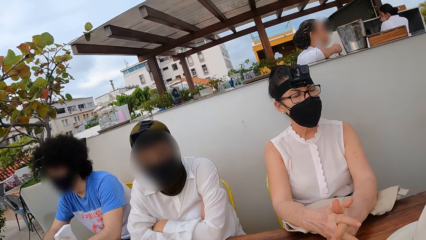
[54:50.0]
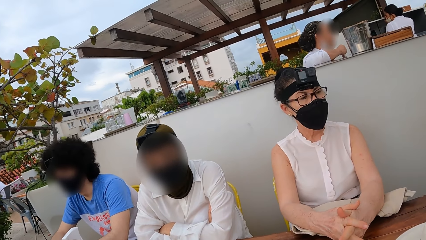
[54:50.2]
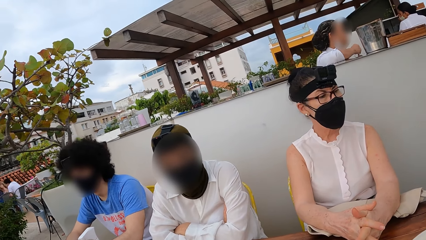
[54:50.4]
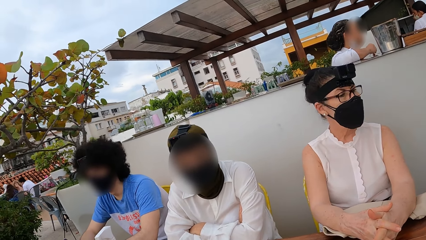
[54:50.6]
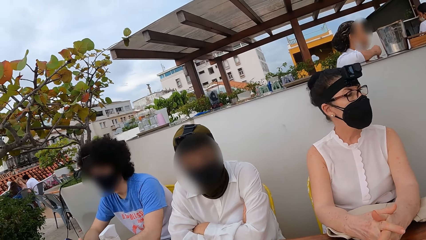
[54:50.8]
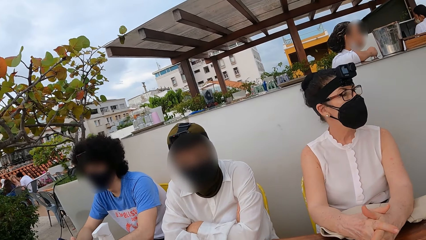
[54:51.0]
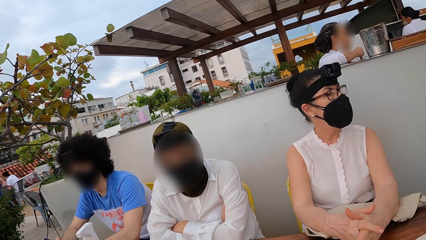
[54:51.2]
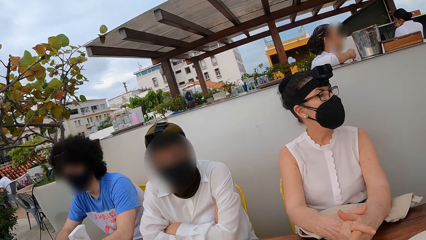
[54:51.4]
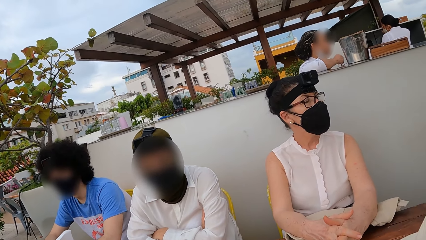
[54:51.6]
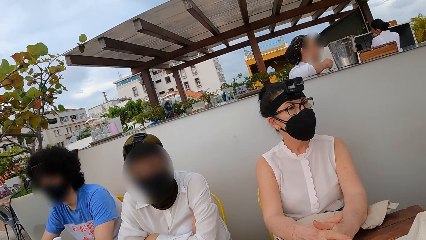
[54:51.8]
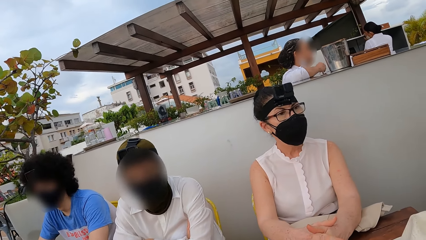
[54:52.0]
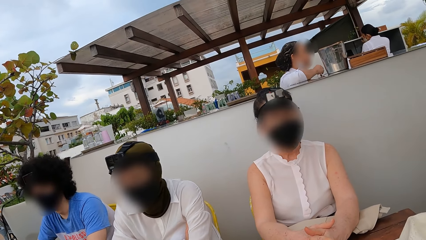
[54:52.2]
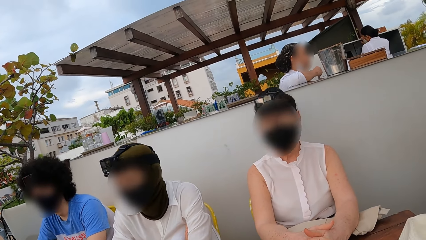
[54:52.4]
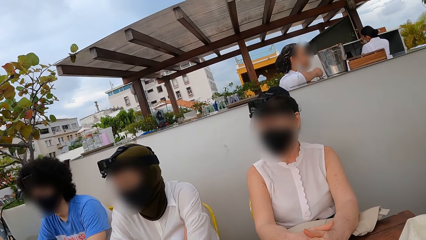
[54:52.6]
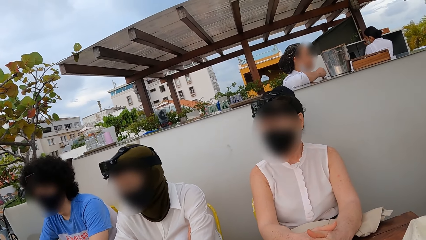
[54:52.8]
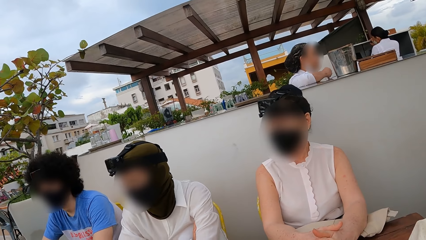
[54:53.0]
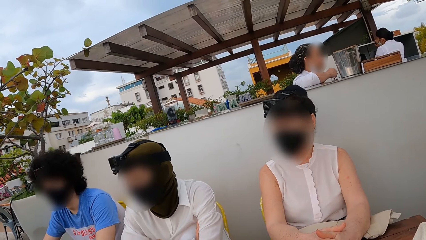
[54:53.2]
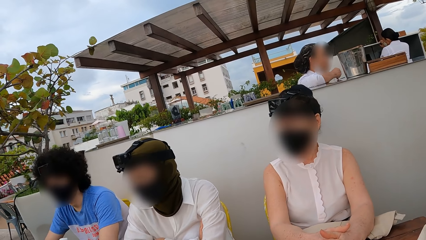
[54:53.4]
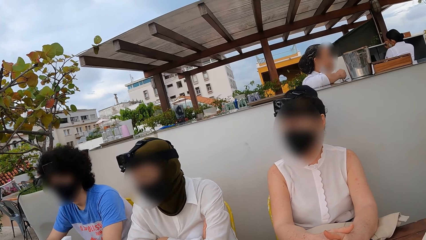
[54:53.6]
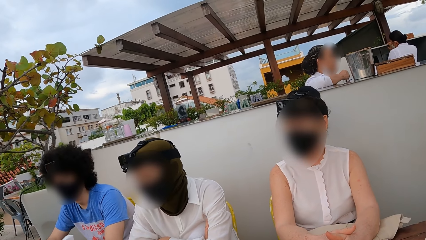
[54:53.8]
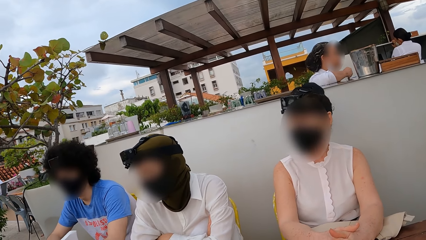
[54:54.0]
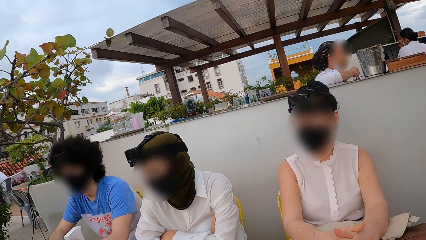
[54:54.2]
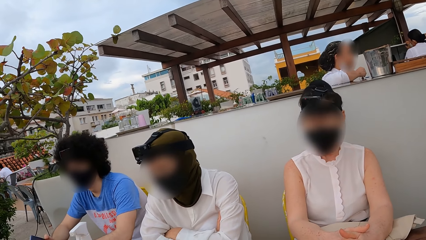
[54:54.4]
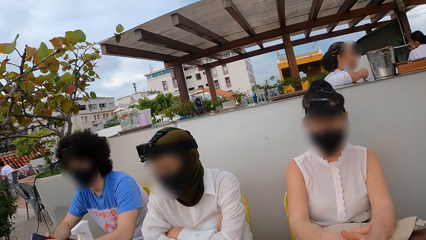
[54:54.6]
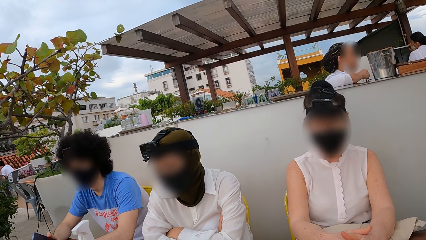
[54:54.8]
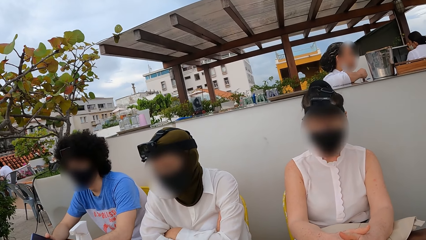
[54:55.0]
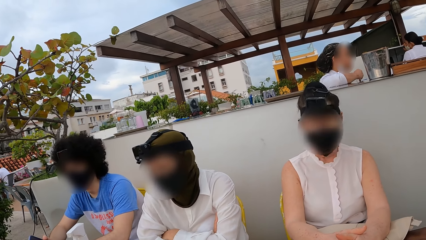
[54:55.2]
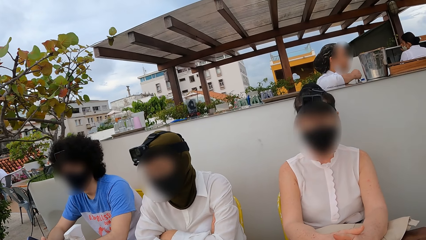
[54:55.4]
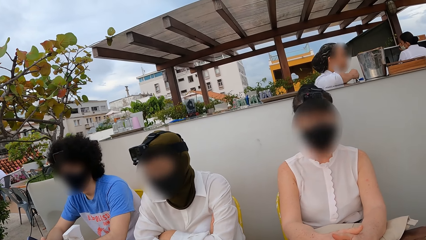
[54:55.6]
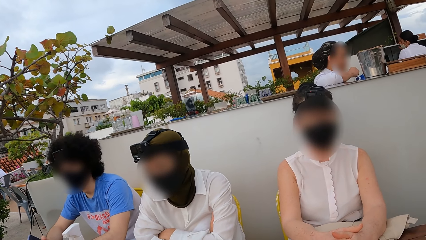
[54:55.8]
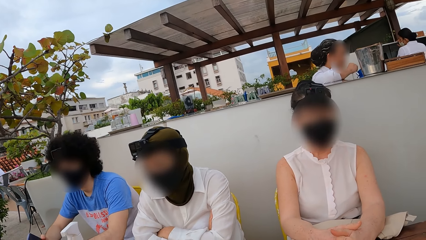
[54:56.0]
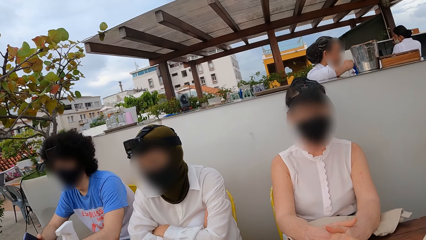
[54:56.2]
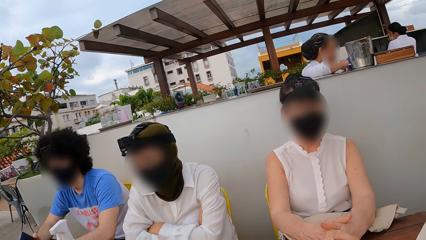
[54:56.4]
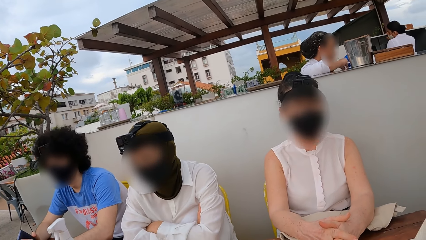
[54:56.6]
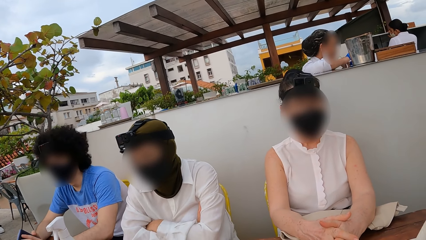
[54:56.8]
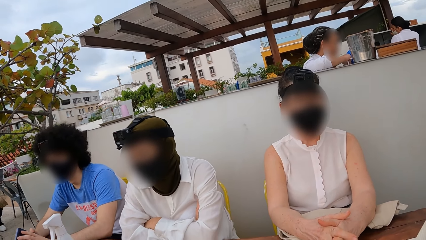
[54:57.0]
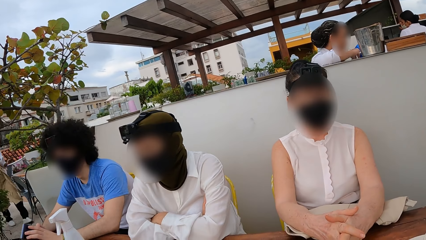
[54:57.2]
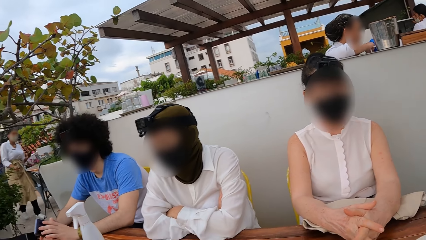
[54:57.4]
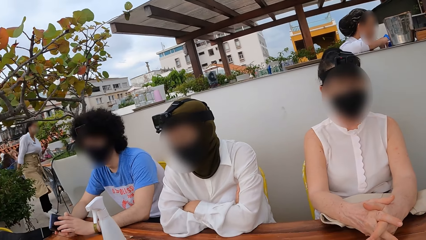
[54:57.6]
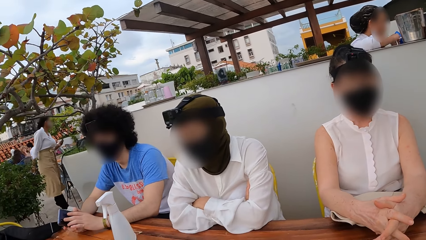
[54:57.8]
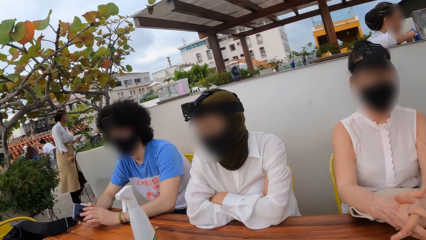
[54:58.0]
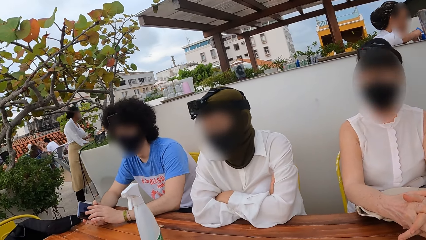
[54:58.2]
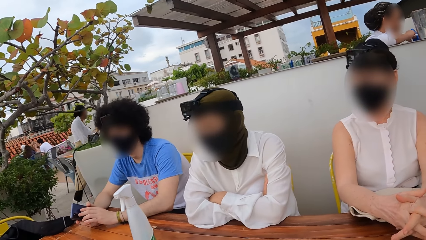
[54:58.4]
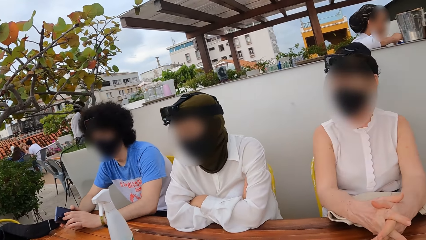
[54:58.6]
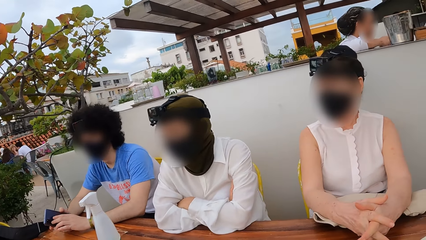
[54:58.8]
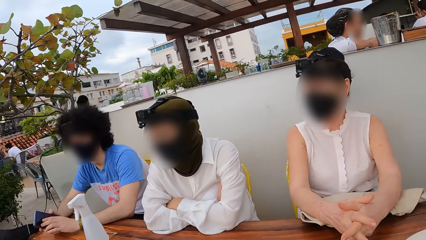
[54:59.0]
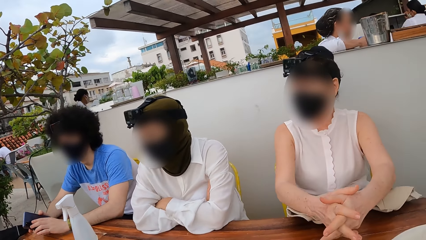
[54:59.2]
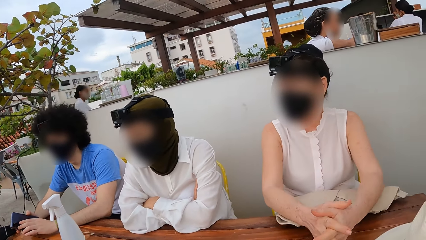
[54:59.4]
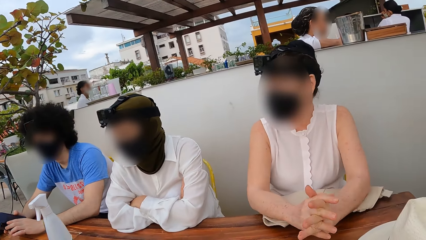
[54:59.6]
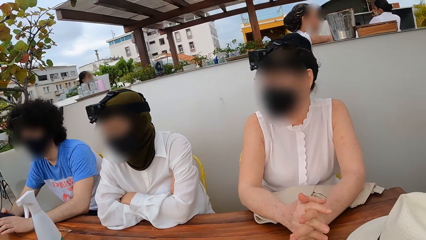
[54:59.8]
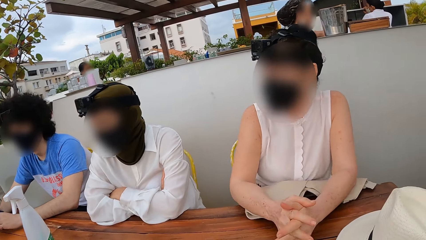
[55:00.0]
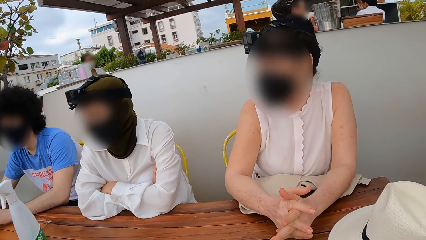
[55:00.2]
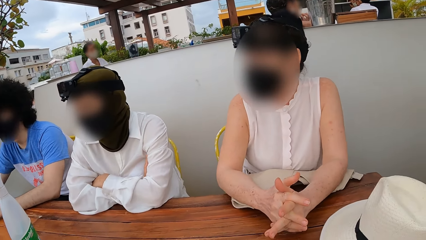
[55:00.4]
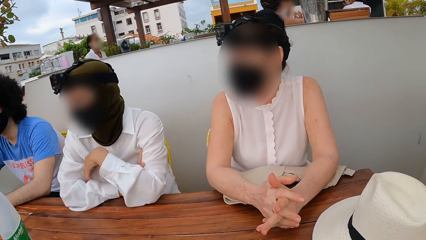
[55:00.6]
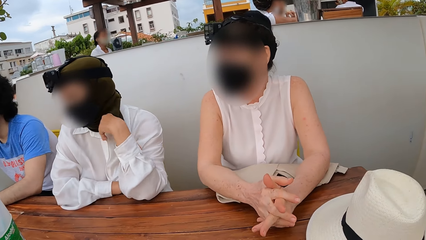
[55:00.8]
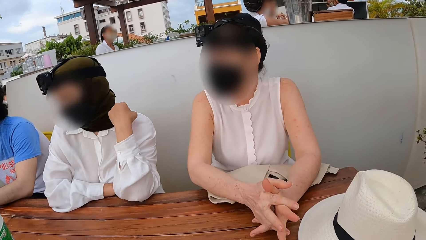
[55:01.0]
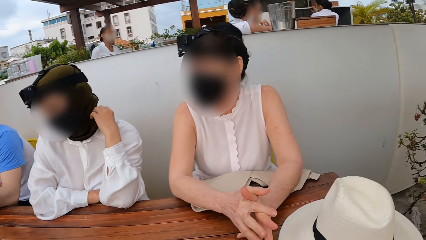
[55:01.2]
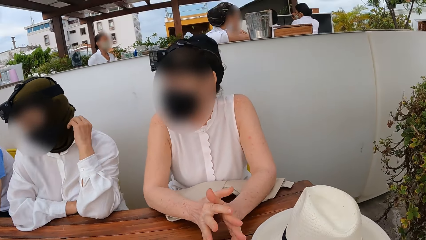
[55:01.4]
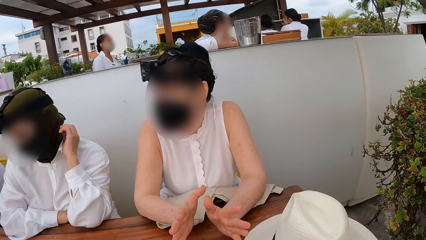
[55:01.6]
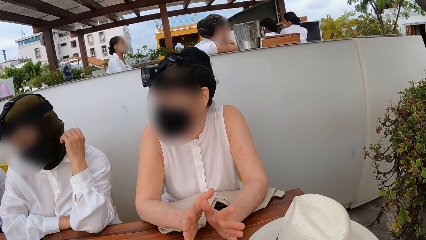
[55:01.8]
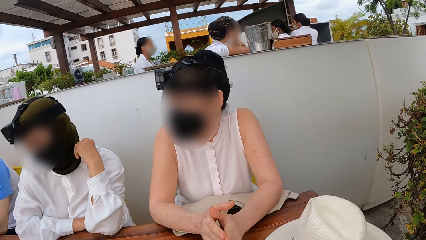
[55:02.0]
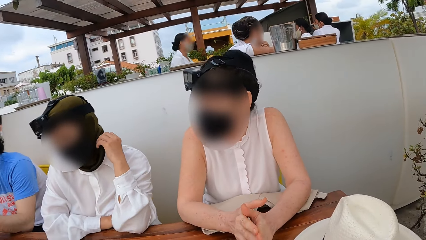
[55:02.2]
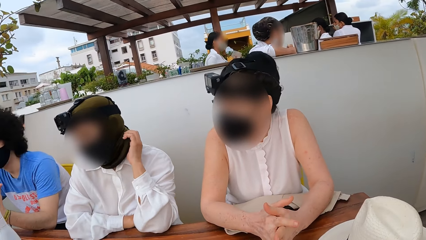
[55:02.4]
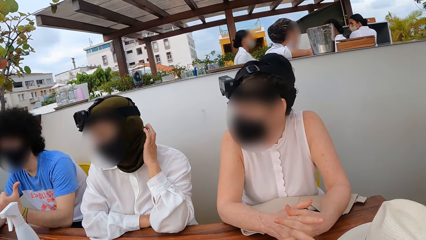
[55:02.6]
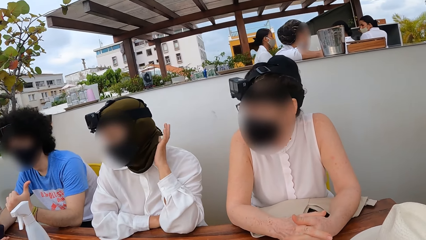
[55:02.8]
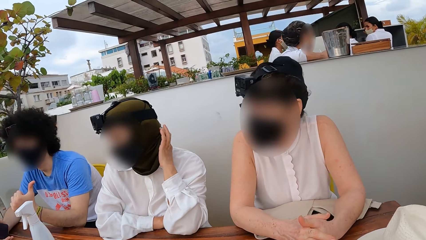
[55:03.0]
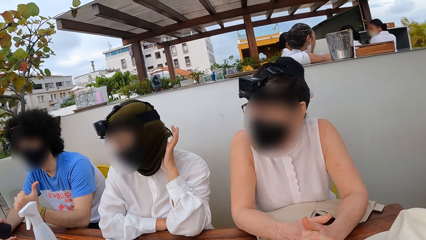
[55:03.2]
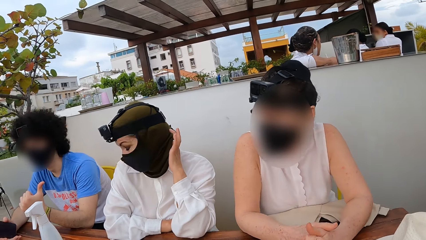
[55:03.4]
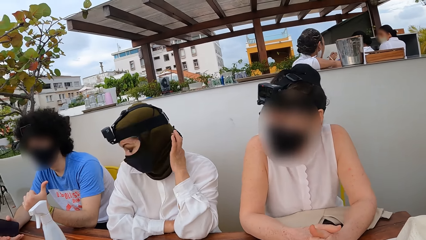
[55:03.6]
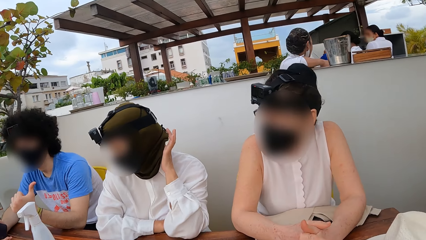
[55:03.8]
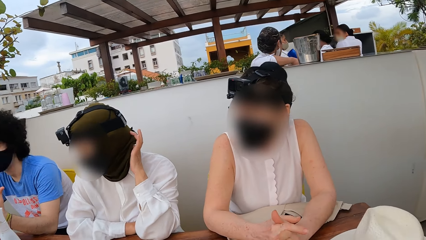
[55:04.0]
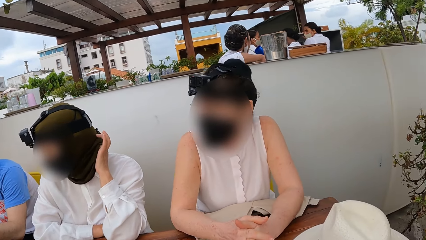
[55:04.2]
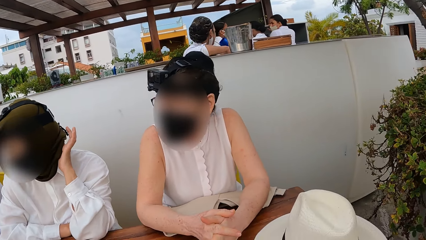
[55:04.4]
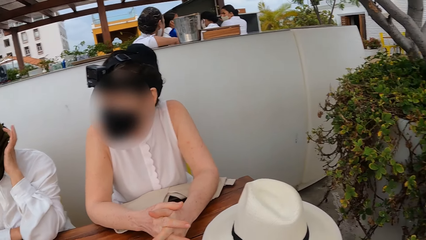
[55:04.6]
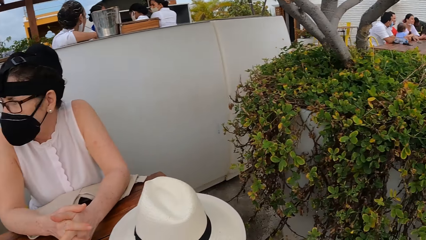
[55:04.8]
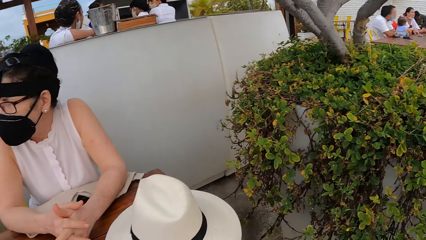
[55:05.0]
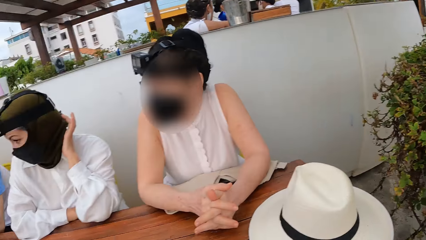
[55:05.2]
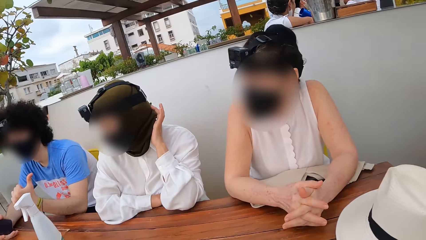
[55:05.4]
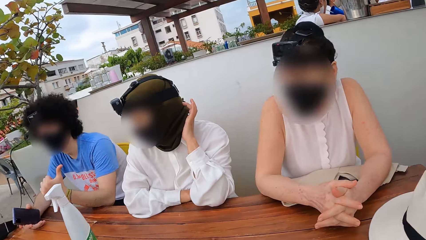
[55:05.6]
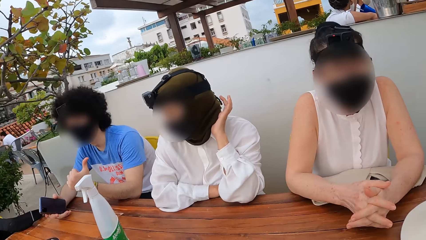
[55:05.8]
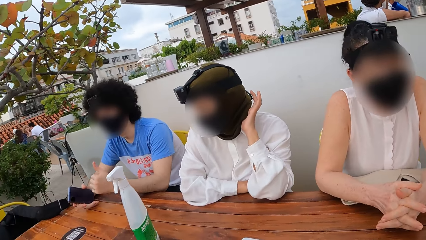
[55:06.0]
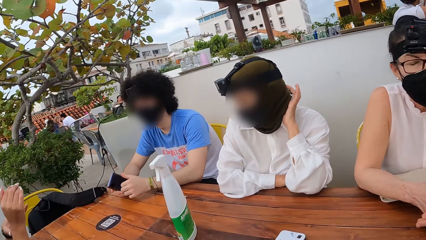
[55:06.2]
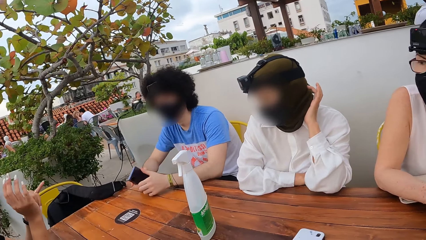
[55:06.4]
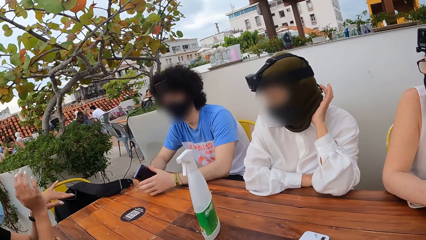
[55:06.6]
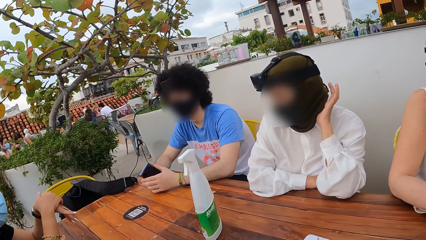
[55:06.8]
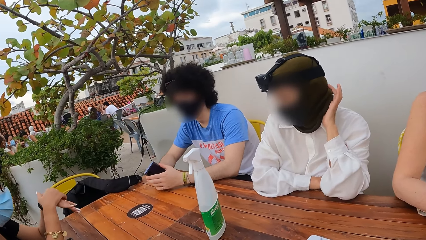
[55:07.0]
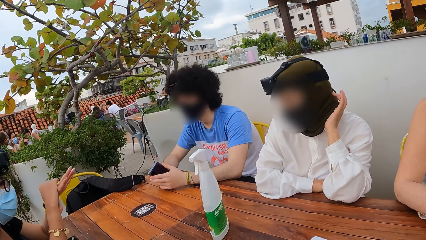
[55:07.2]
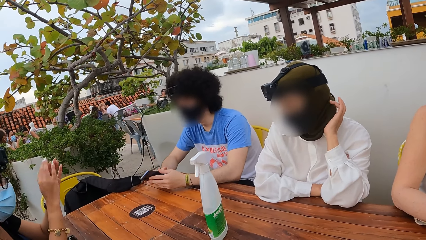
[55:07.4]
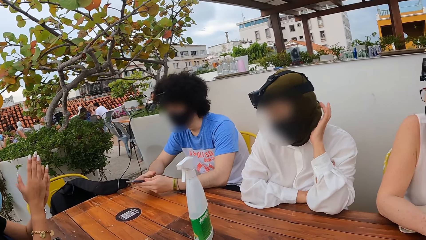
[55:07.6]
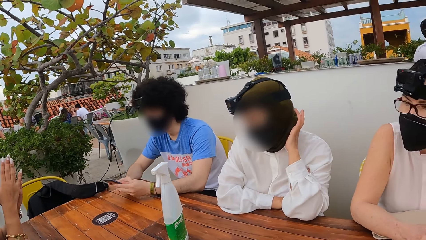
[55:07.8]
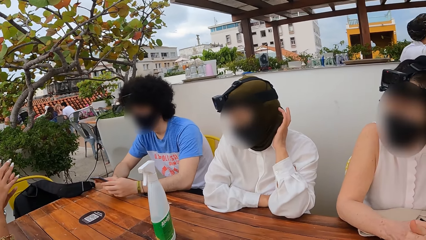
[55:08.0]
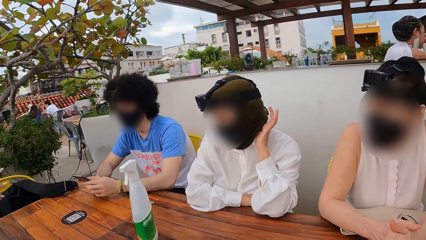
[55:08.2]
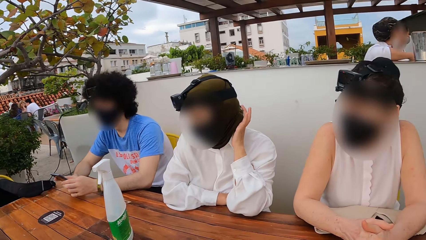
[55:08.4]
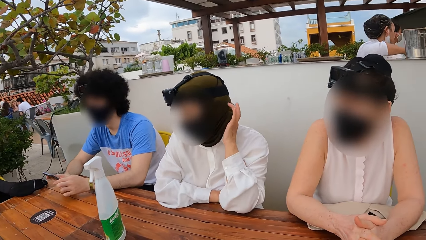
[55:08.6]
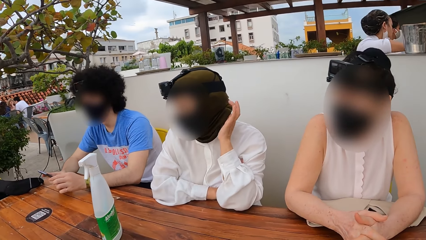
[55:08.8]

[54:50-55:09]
The camera wearer looks around. A lady touches the hijab.
